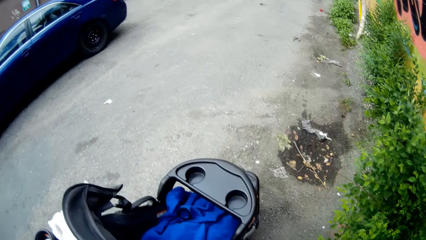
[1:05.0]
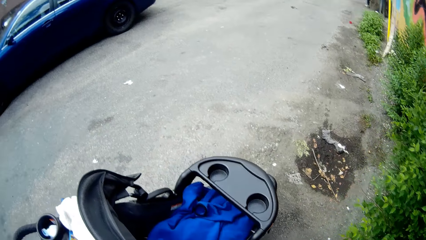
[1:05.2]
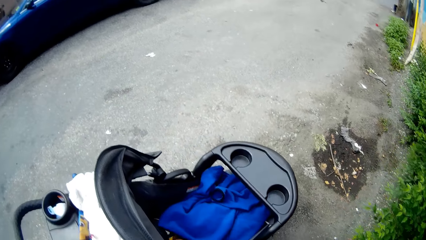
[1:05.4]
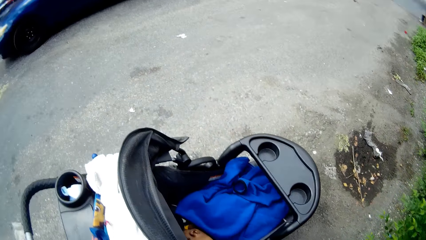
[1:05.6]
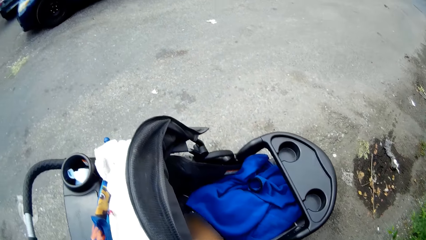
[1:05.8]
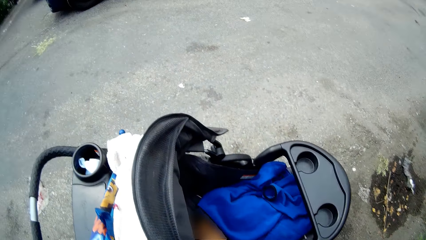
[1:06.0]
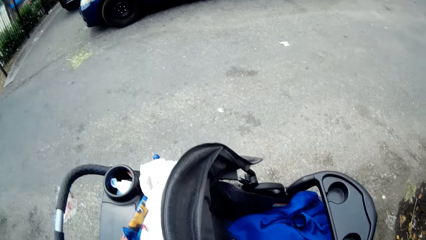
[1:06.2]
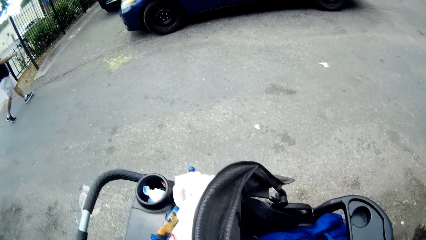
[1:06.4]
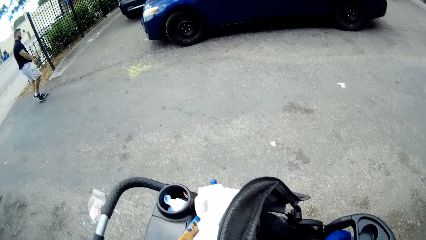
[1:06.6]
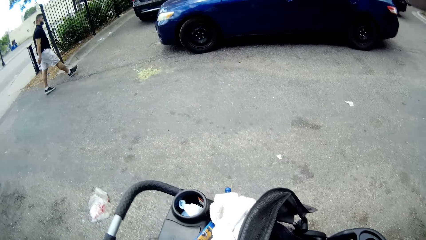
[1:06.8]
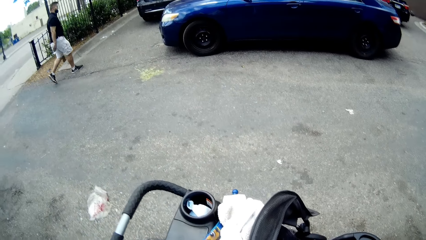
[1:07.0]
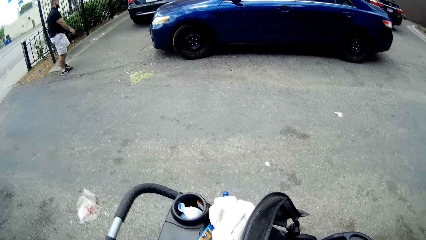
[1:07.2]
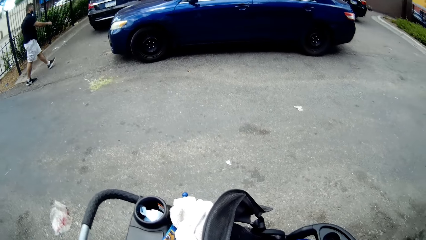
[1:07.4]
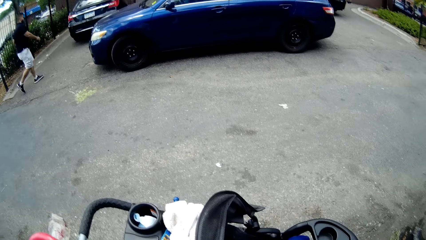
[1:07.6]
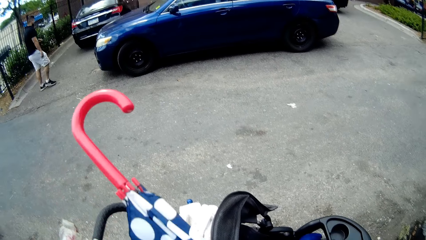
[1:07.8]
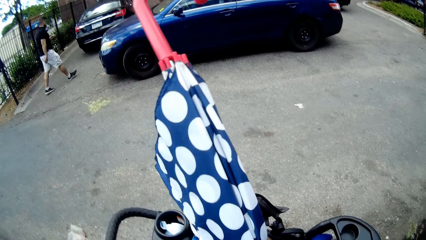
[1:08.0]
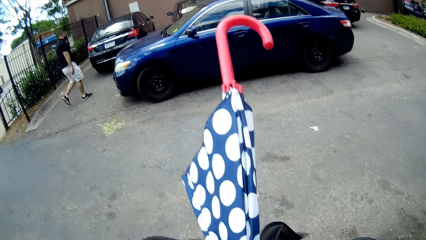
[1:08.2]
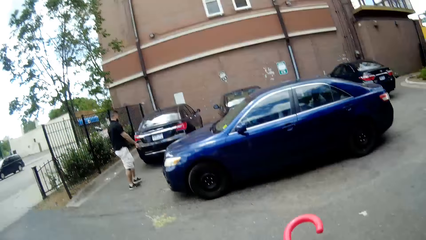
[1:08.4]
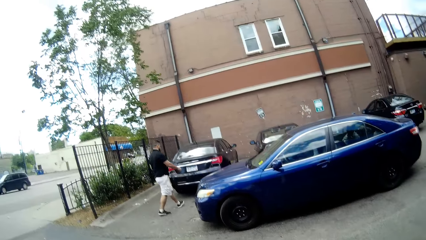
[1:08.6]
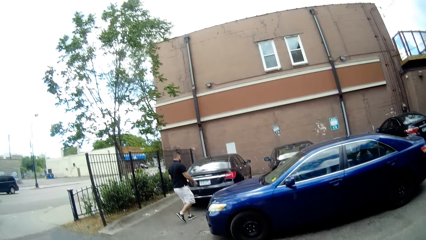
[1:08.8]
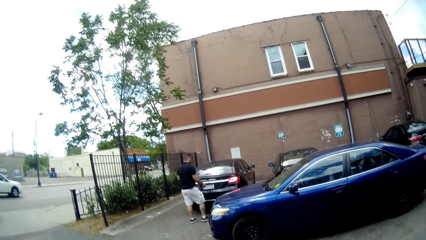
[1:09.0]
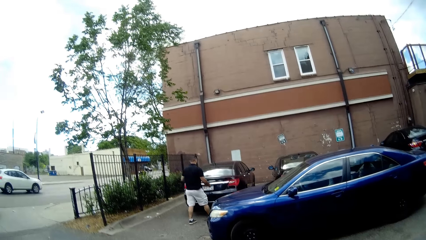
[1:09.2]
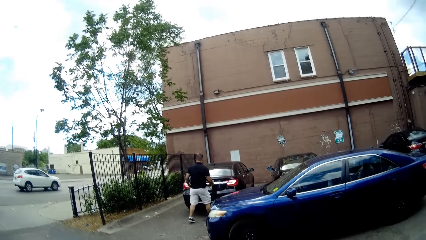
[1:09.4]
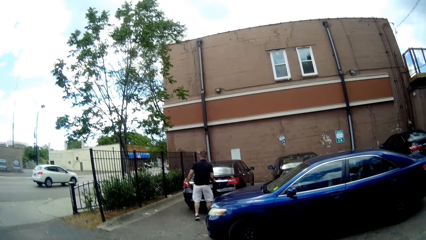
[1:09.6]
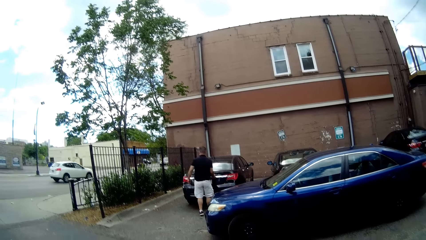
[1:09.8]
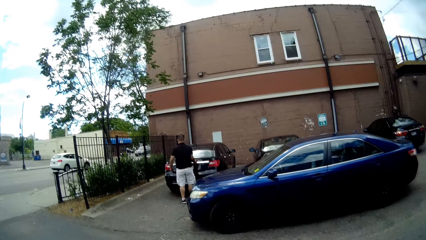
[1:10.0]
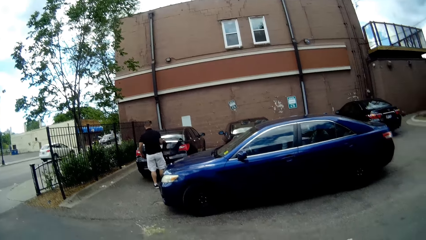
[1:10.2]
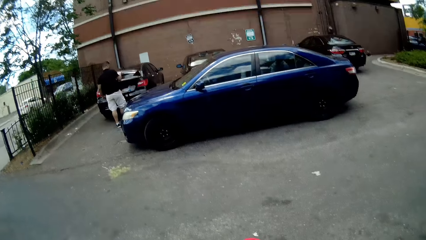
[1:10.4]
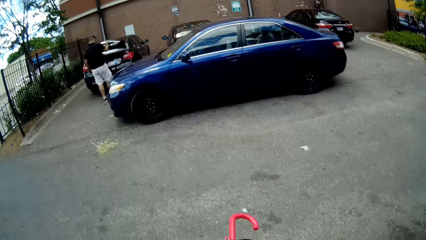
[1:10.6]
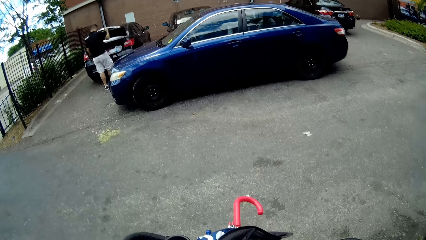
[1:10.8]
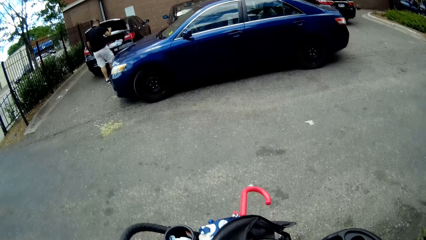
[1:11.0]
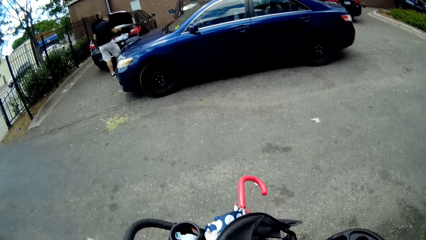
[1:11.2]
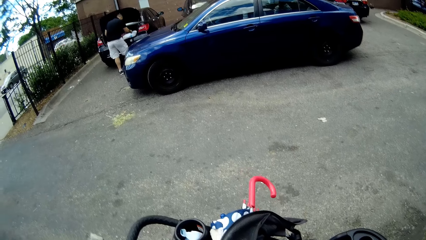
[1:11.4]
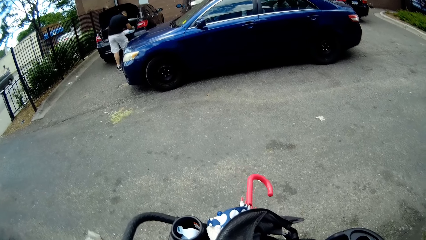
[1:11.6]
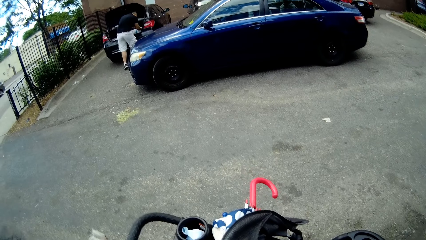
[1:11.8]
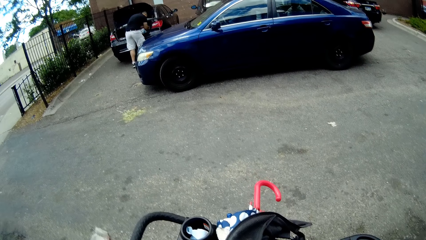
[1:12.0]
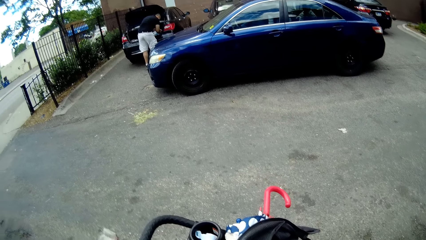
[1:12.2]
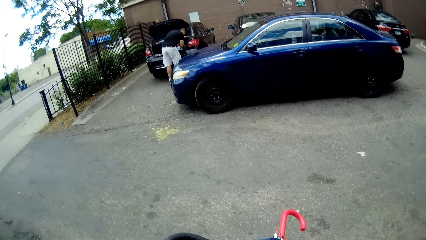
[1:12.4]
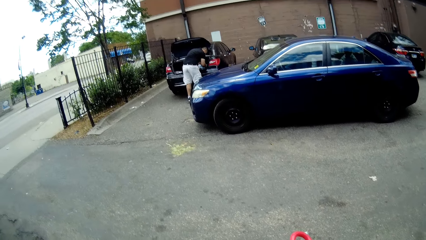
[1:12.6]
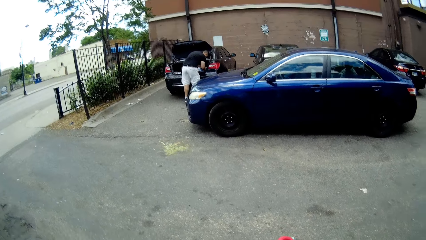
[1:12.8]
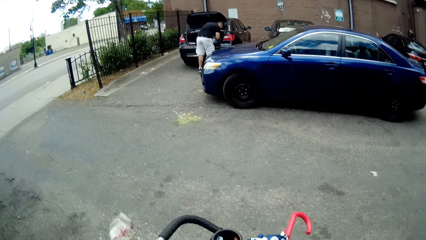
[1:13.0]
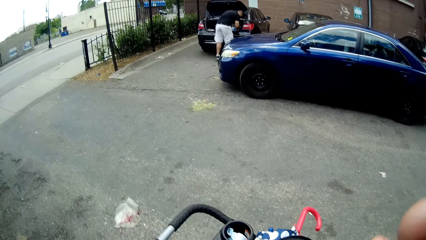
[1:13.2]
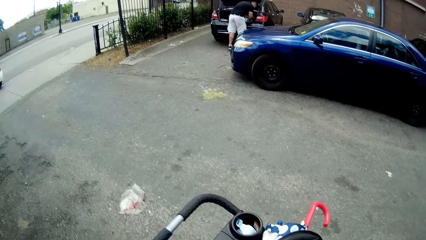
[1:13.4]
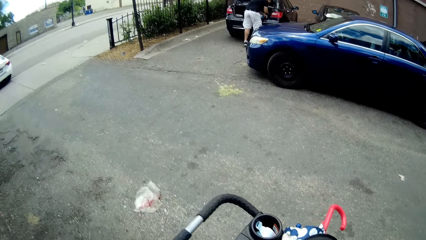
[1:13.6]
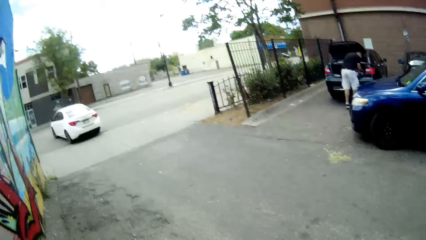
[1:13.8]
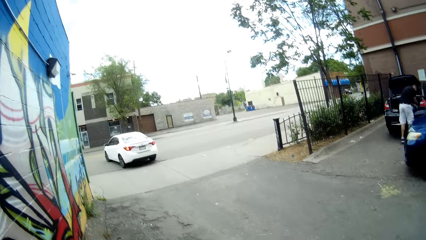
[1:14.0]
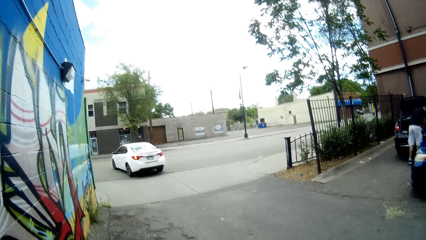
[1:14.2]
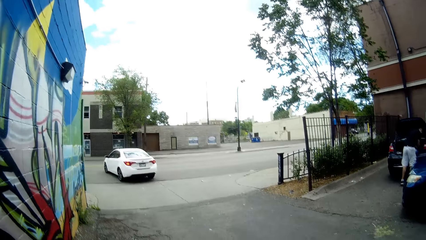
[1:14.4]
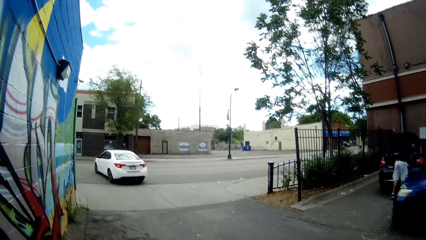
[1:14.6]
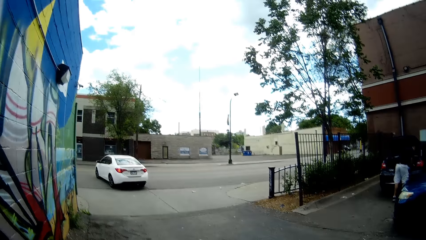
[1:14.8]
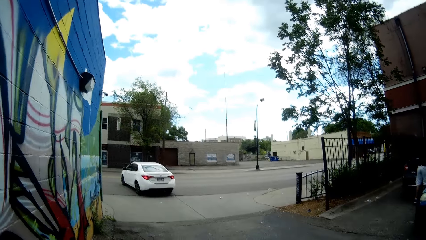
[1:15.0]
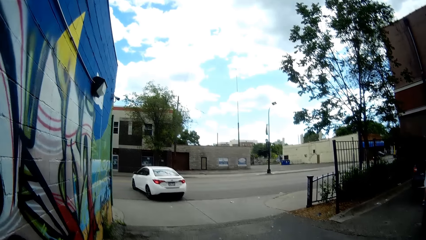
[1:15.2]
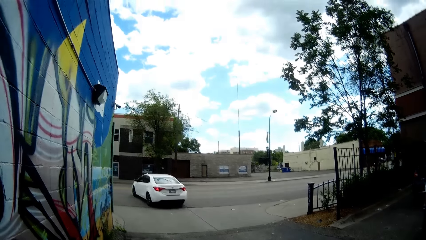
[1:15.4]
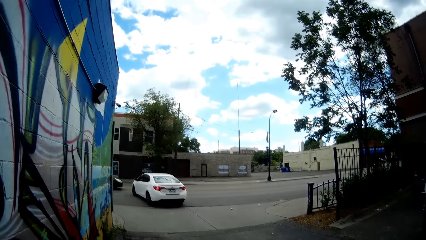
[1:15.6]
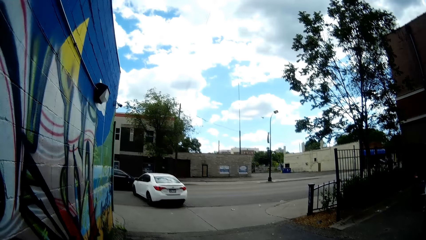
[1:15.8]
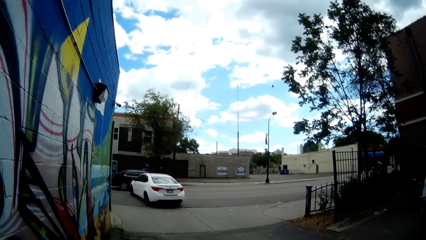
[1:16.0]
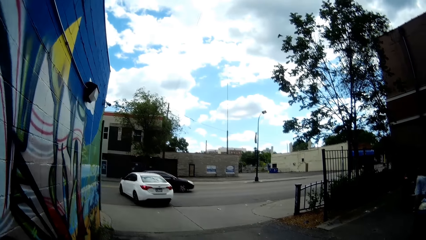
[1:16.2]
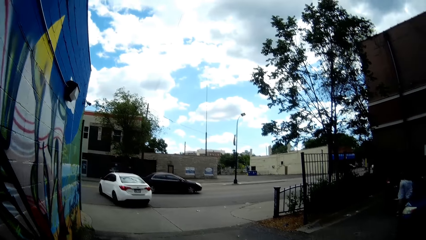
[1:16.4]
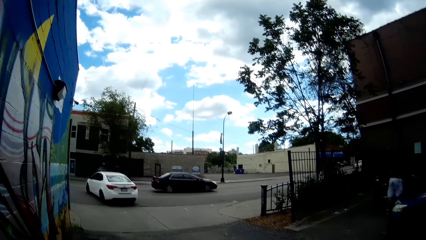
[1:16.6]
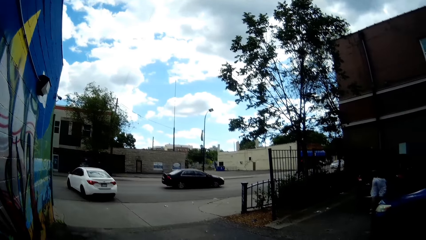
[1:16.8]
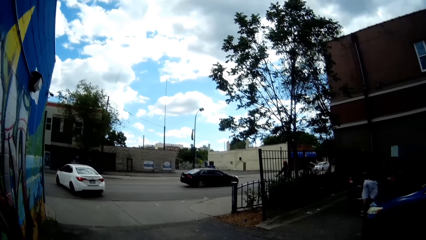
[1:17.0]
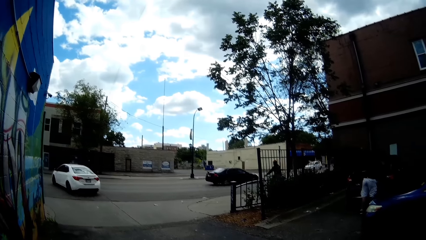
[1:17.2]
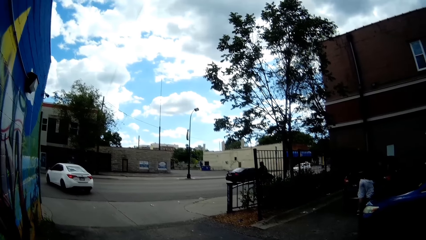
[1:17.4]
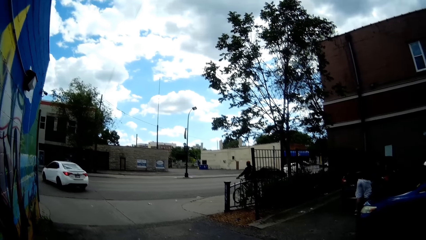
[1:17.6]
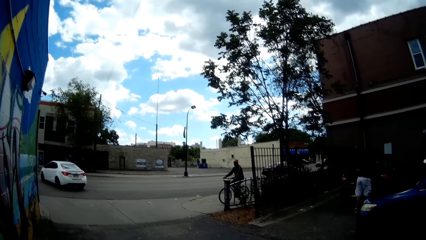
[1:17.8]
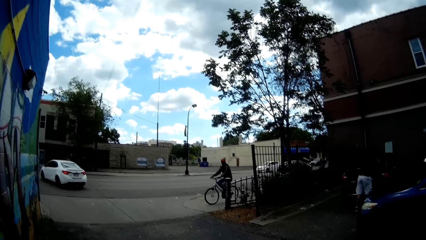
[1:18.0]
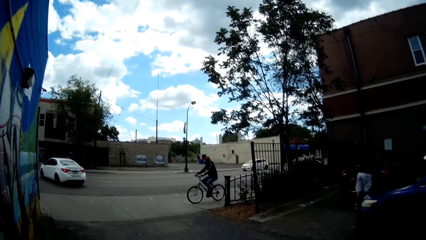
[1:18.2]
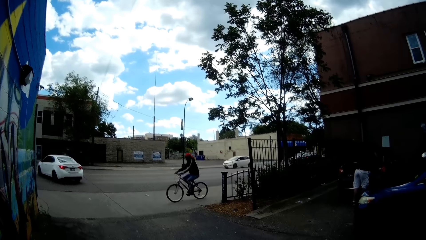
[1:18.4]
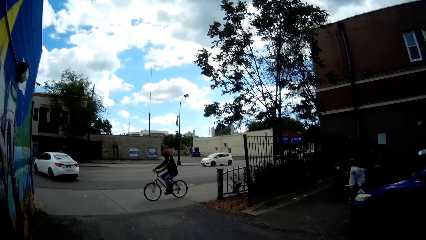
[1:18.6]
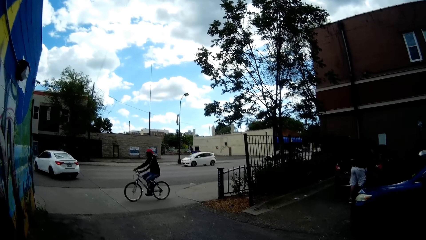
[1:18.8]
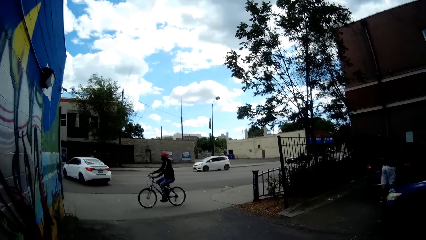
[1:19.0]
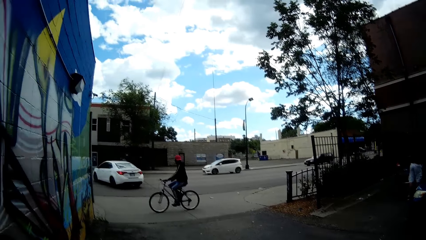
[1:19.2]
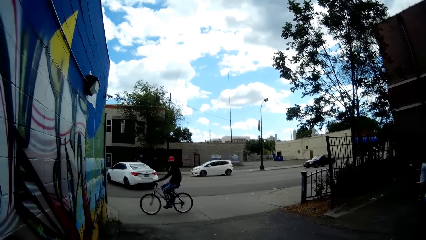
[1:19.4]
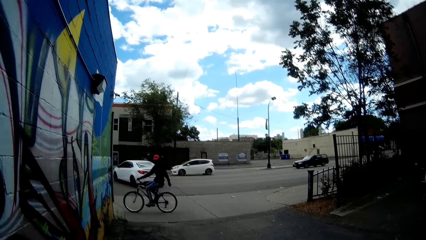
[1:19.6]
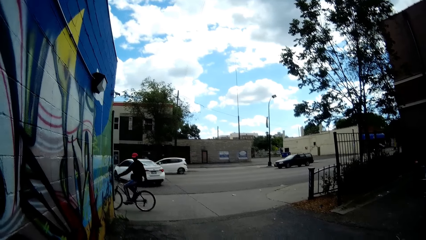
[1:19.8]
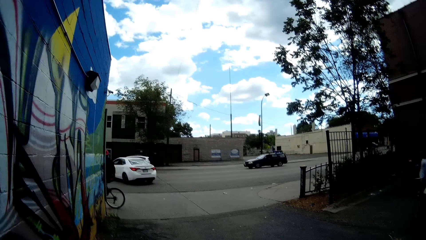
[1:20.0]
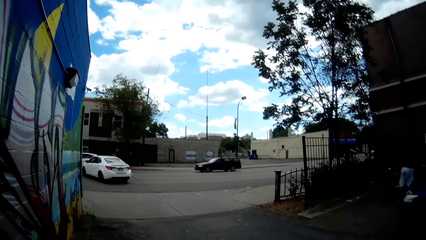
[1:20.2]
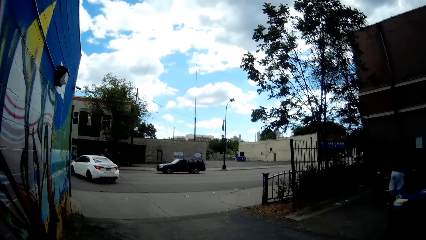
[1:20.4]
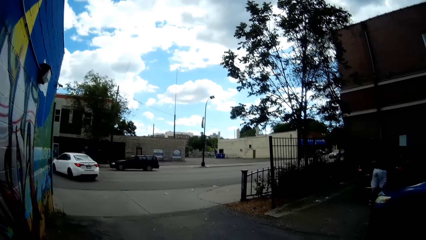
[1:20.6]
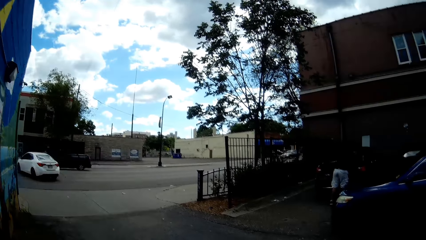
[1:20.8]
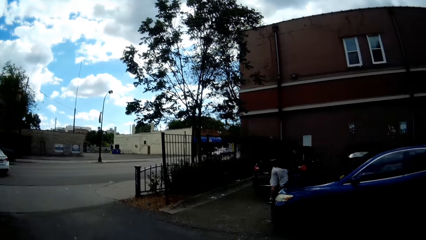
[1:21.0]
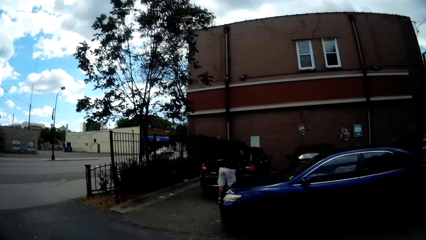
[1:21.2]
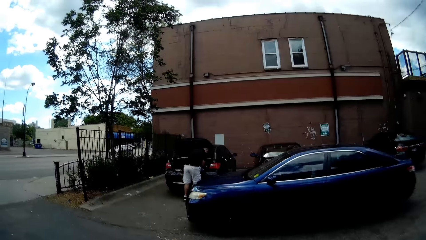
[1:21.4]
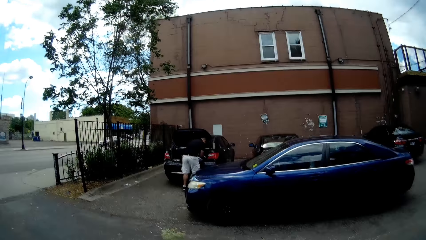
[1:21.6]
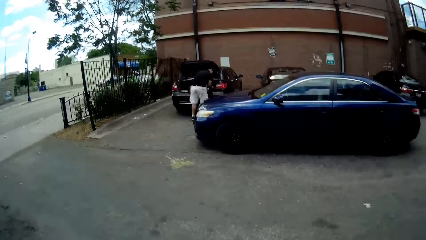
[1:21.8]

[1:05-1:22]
The camera wearer looks at the baby stroller. They speak to the baby. They place the umbrella on the baby stroller. They look around.
